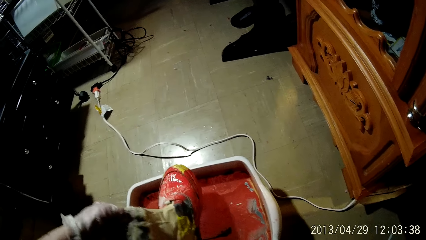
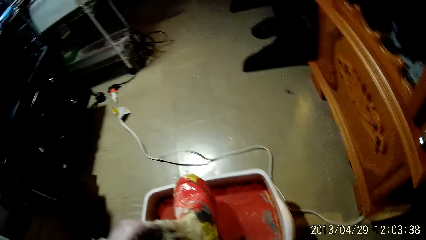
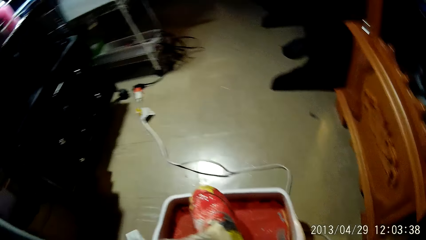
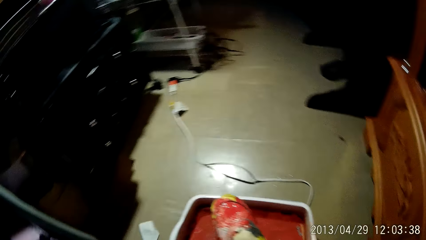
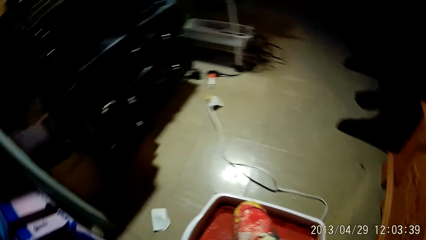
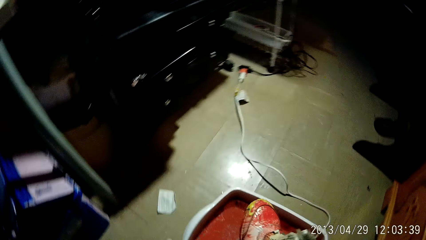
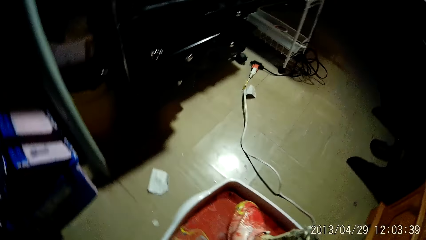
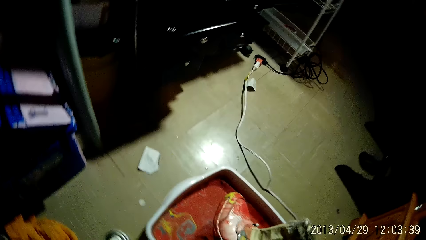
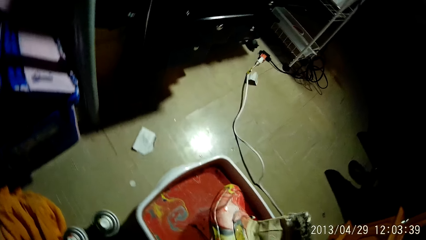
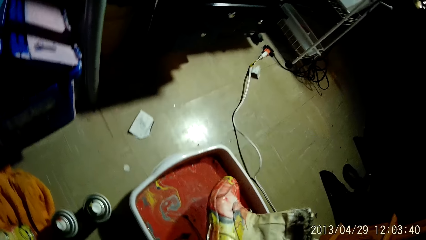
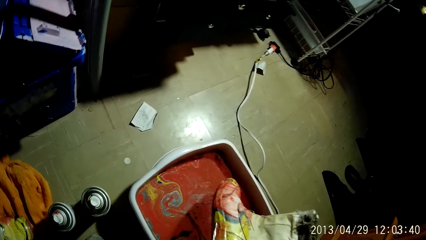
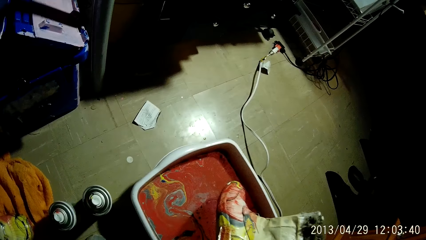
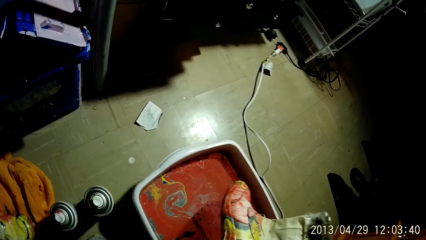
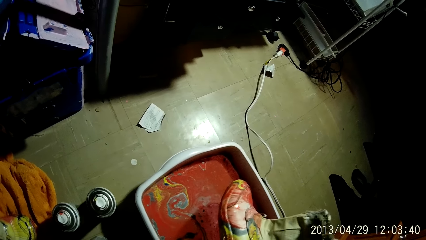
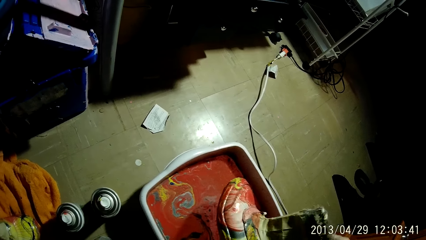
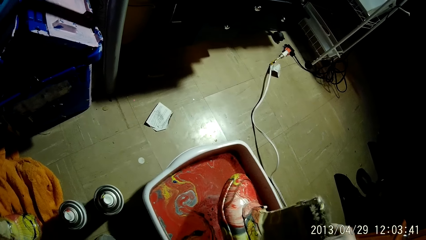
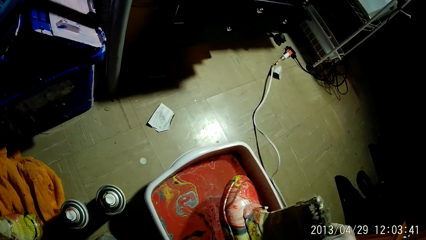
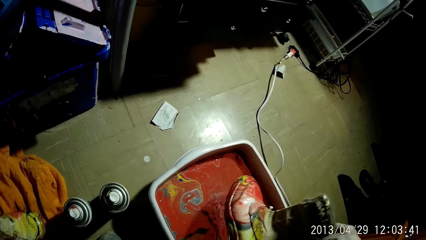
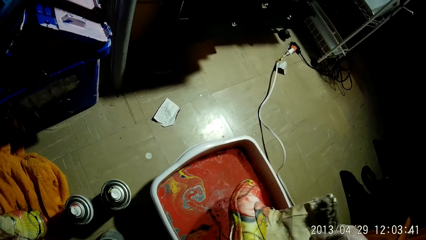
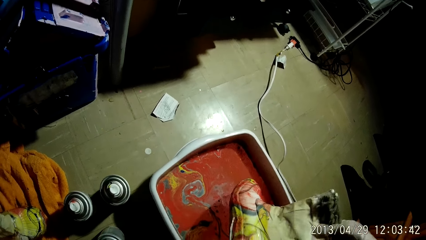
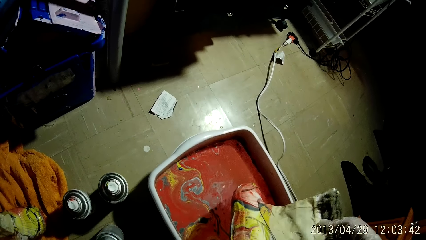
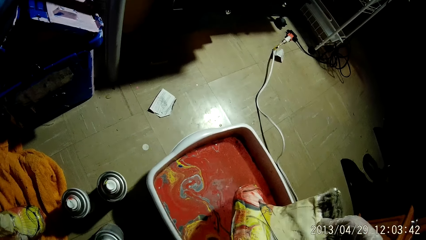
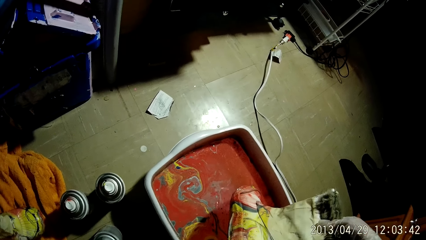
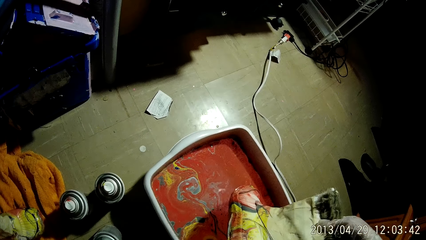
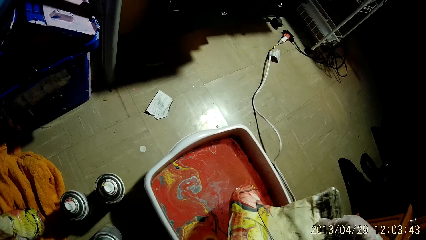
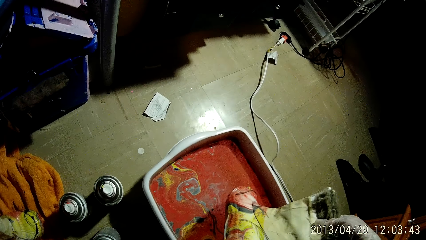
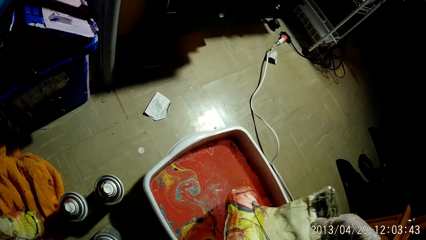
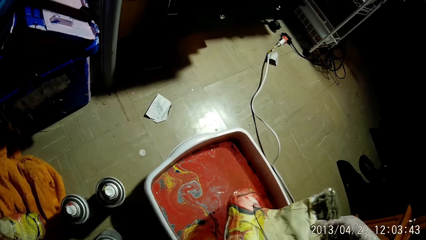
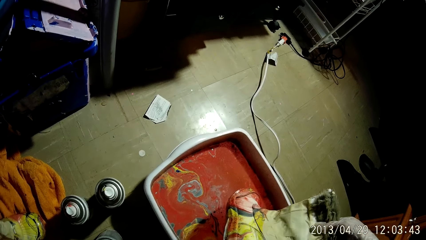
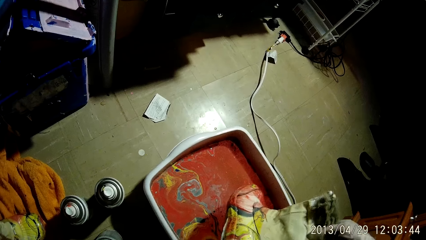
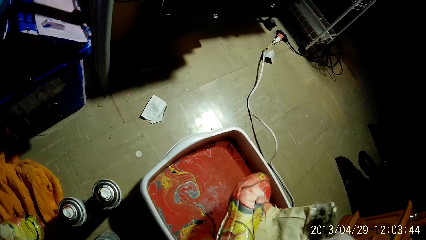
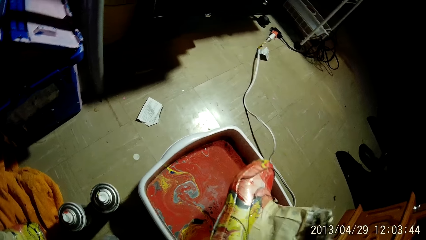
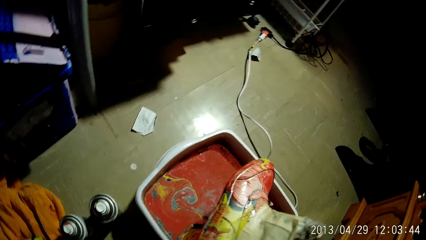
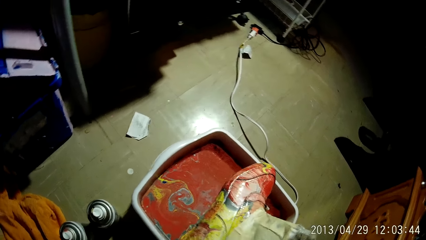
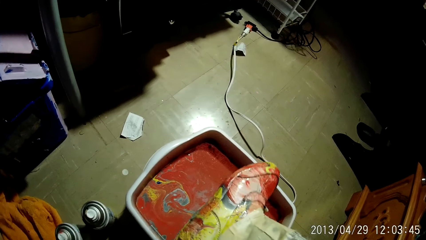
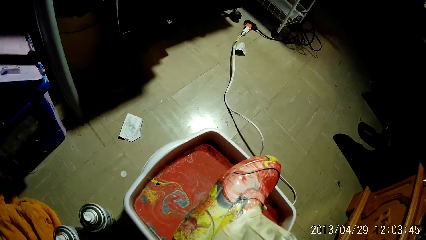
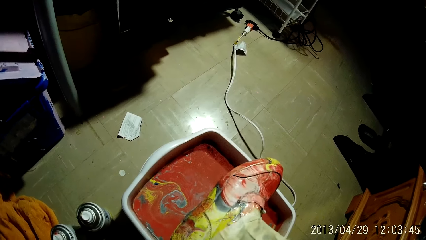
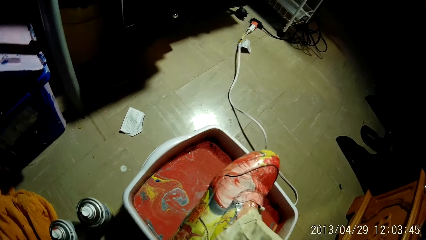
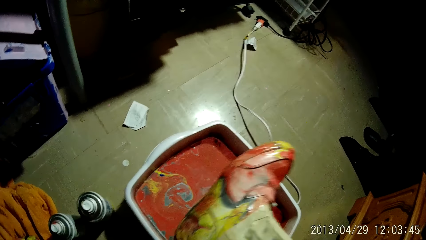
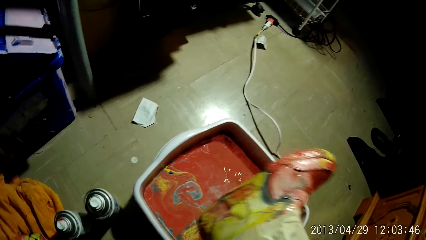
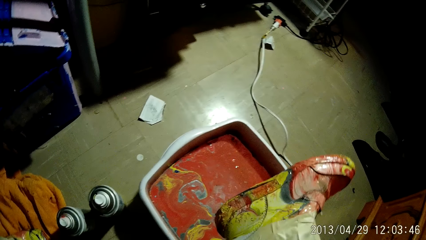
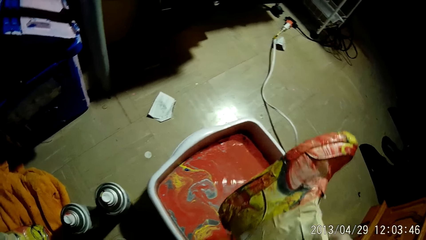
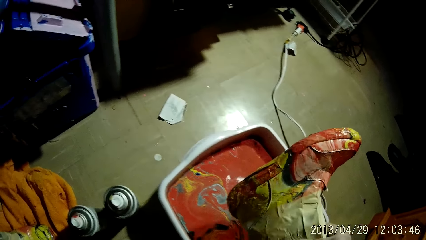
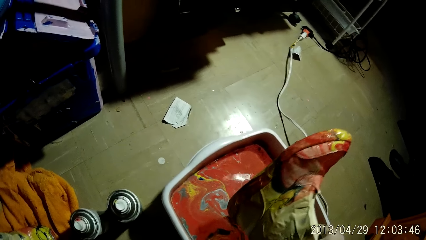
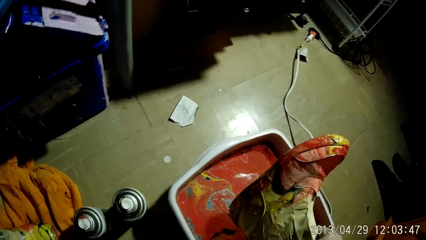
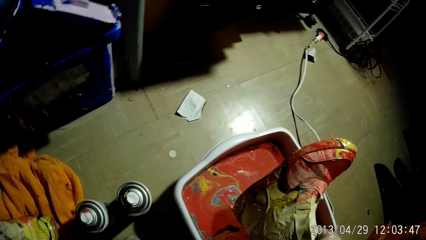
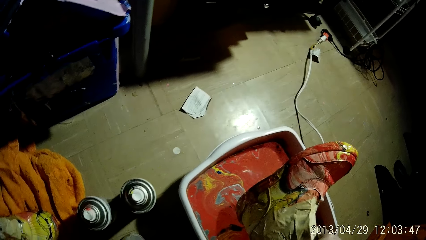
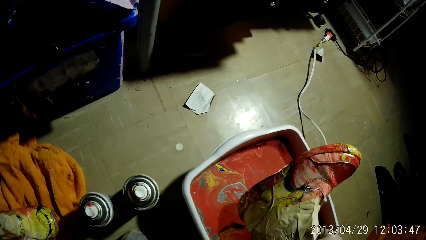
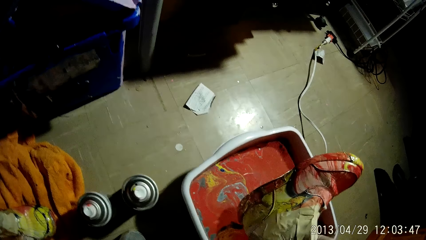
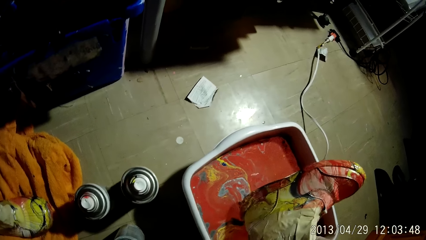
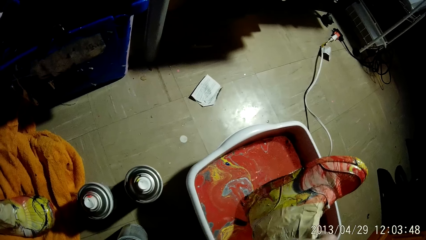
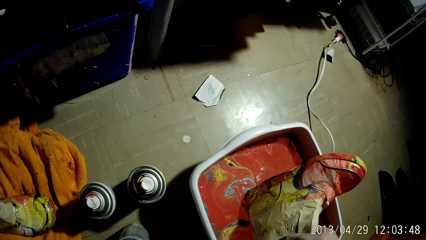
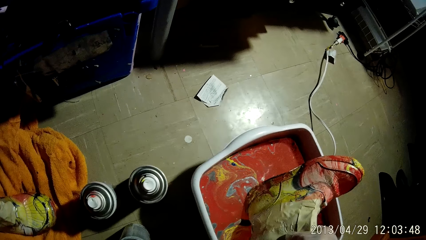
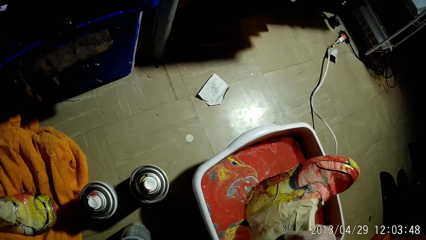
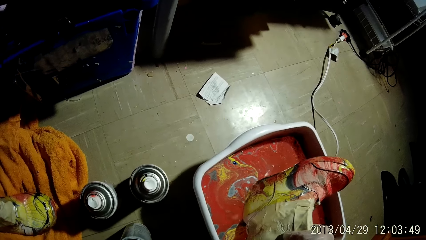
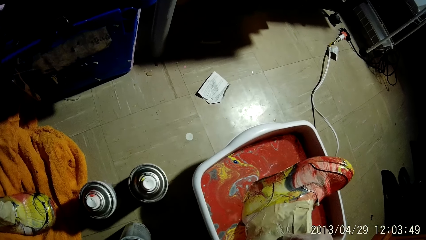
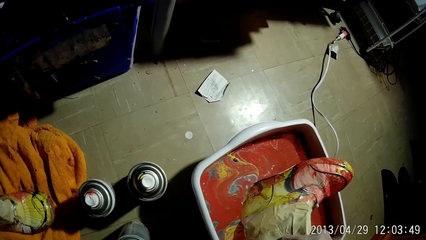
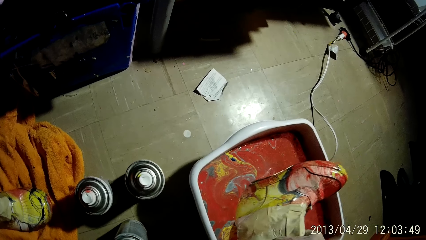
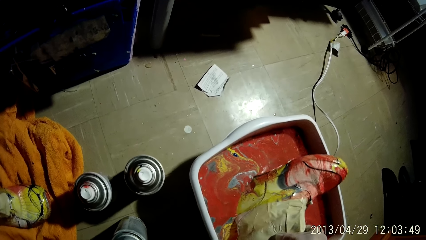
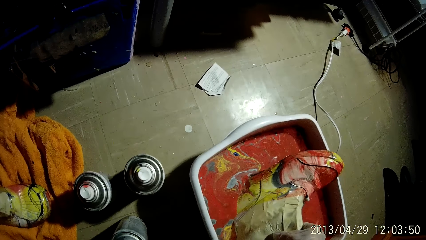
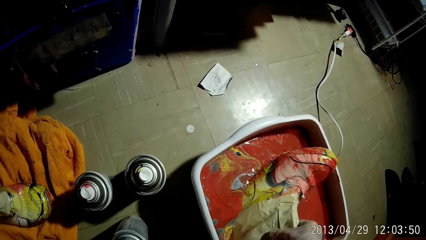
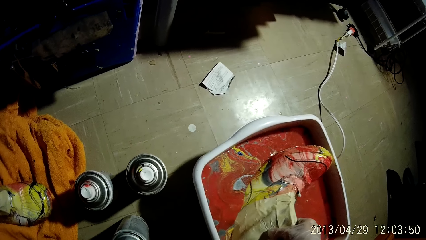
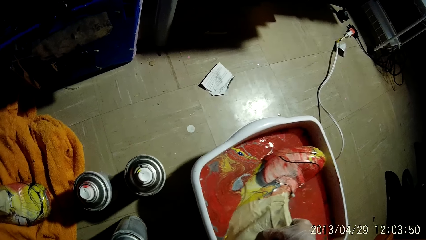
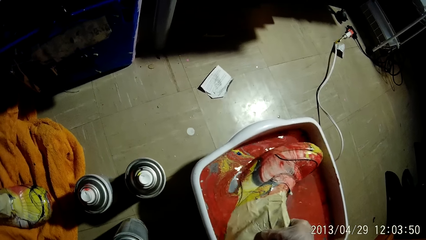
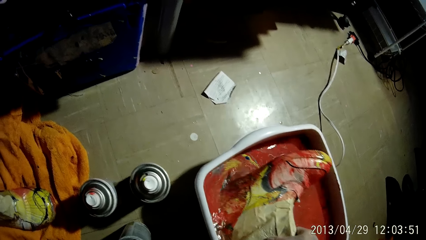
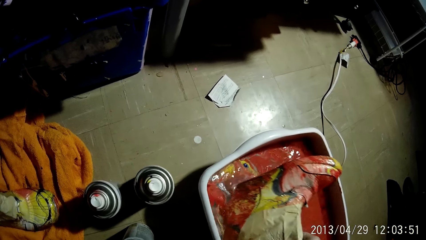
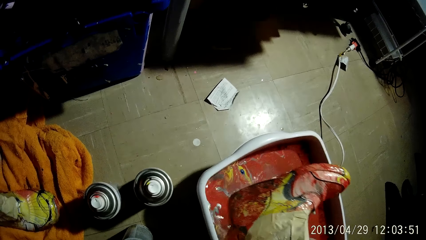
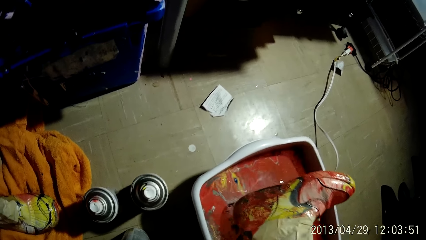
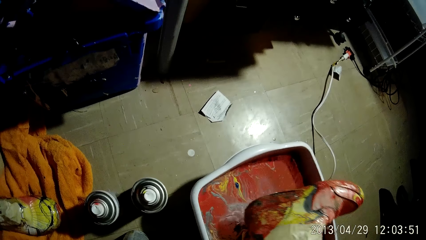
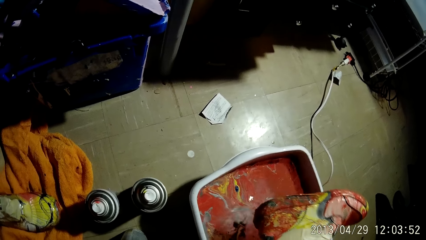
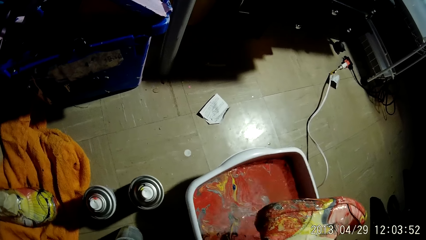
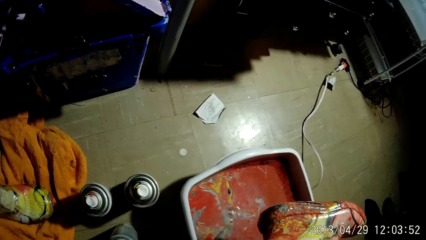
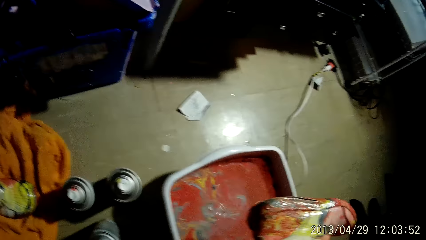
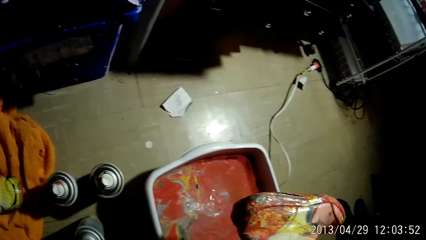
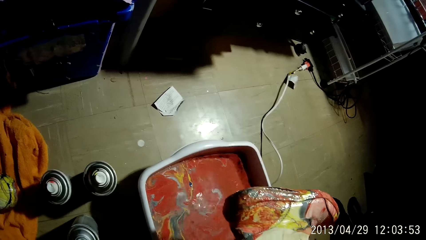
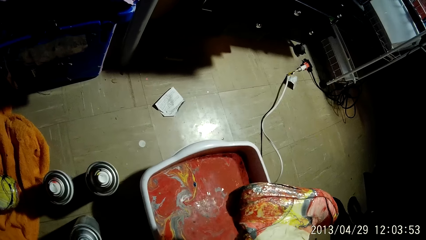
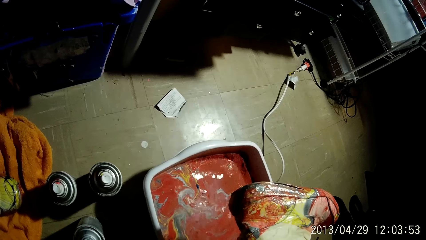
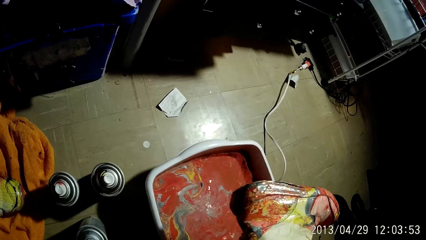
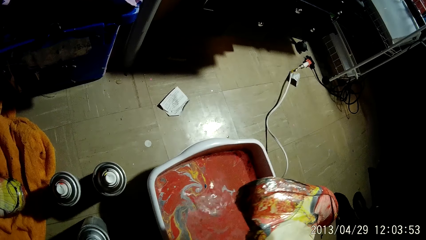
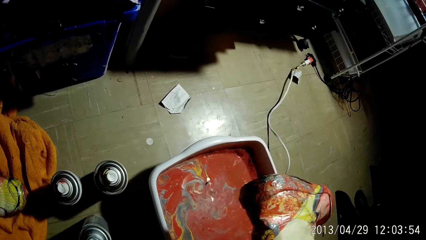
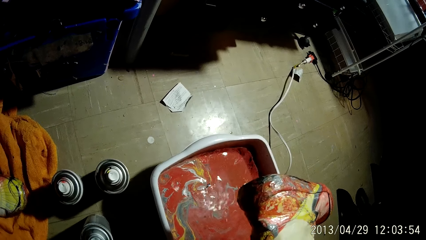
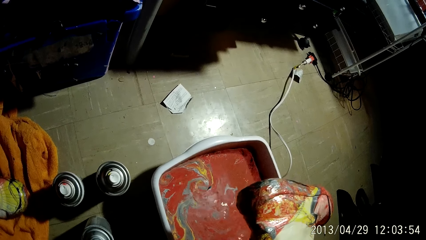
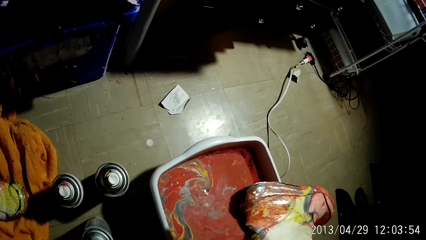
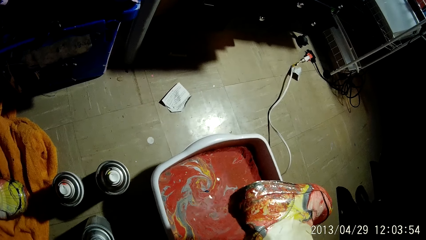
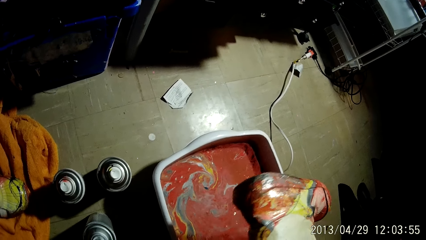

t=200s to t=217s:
The camera wearer dips the shoe into the hydro-dip tank with her right hand. She lifts up the shoe from the basin.
